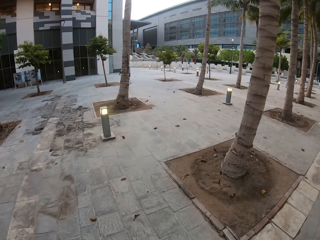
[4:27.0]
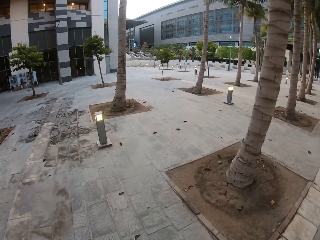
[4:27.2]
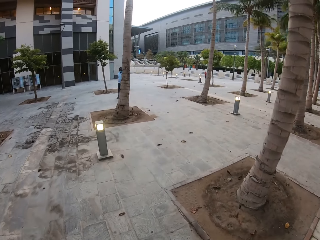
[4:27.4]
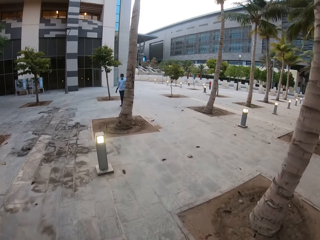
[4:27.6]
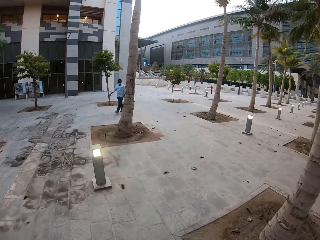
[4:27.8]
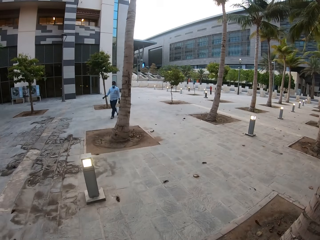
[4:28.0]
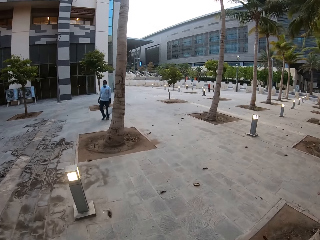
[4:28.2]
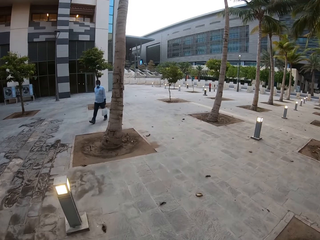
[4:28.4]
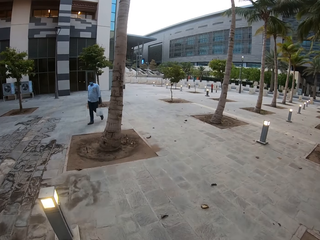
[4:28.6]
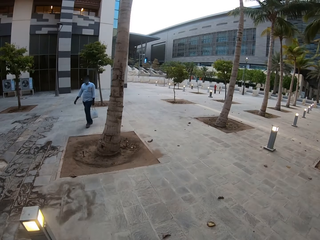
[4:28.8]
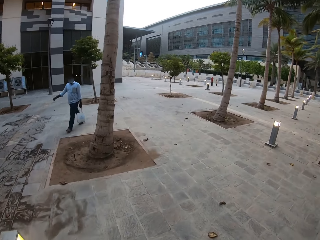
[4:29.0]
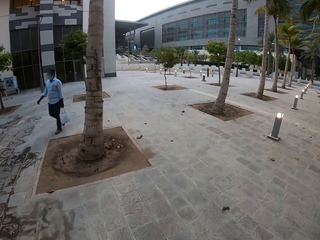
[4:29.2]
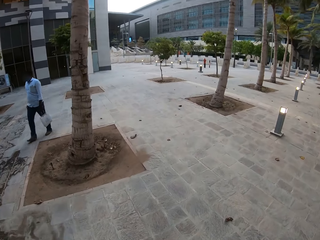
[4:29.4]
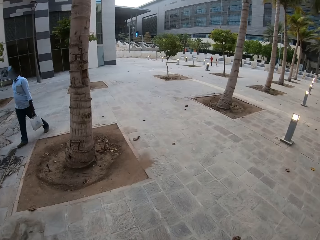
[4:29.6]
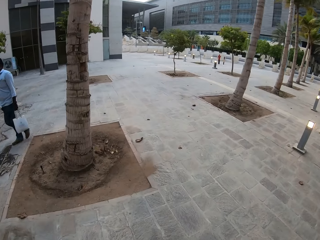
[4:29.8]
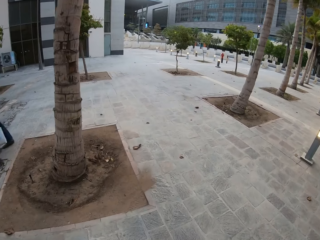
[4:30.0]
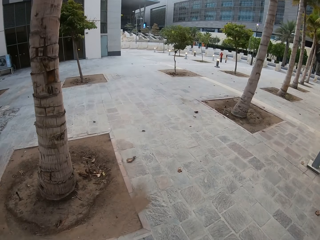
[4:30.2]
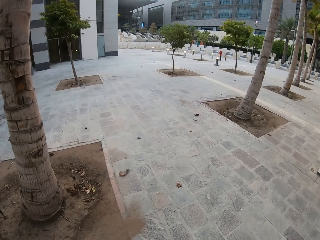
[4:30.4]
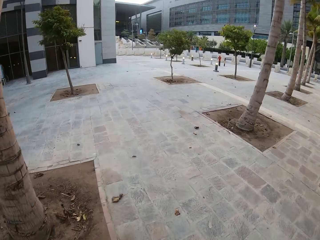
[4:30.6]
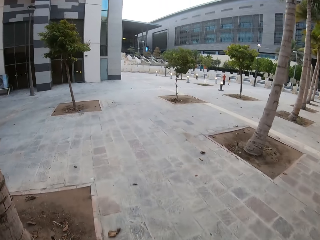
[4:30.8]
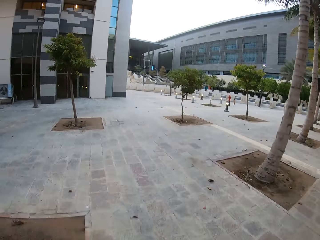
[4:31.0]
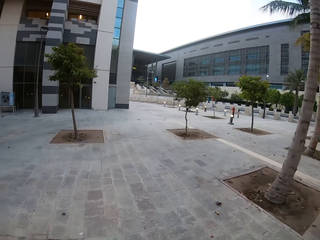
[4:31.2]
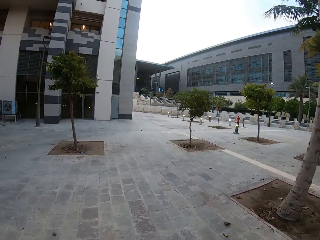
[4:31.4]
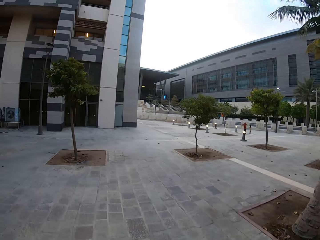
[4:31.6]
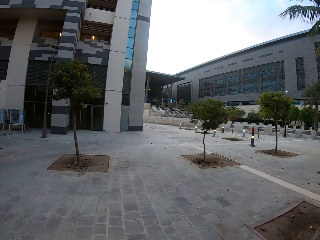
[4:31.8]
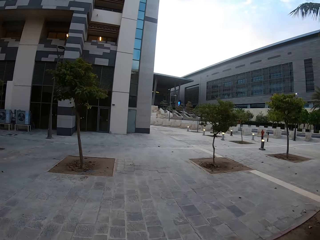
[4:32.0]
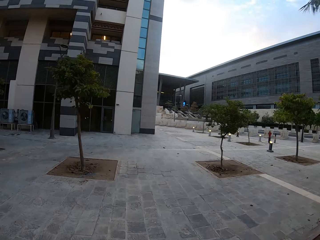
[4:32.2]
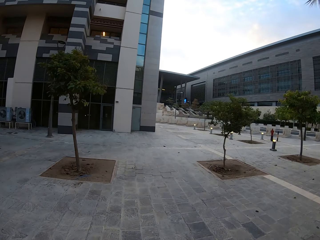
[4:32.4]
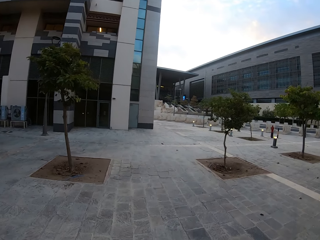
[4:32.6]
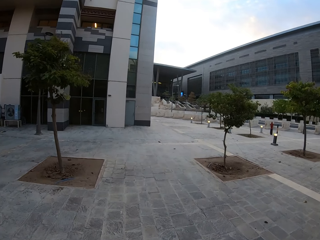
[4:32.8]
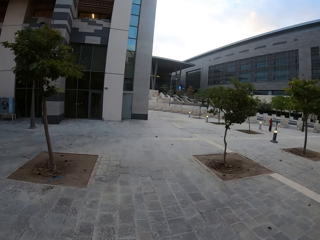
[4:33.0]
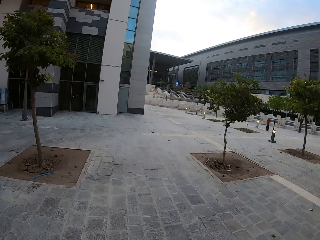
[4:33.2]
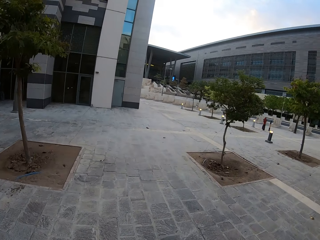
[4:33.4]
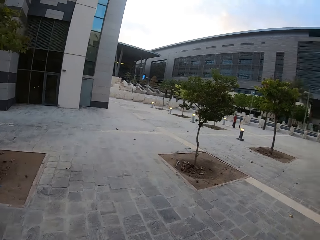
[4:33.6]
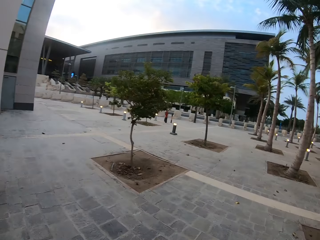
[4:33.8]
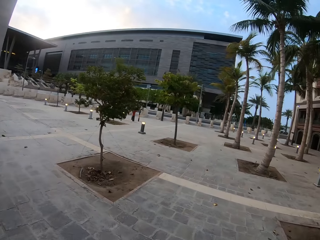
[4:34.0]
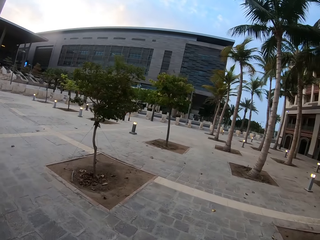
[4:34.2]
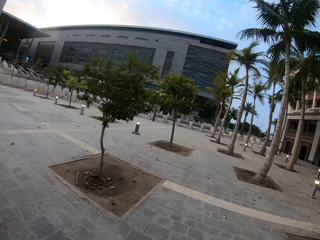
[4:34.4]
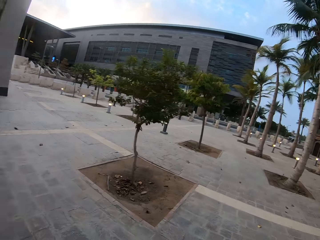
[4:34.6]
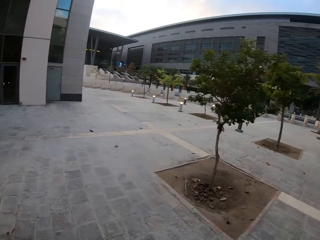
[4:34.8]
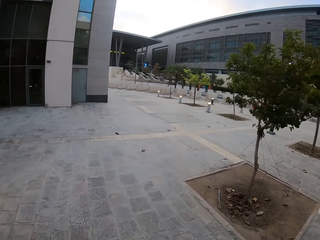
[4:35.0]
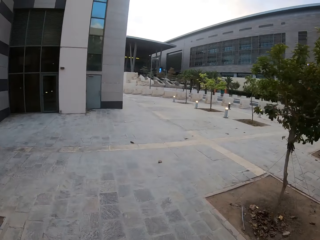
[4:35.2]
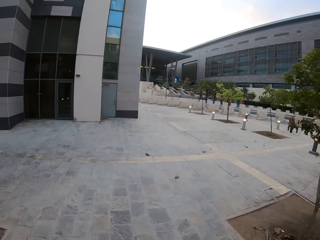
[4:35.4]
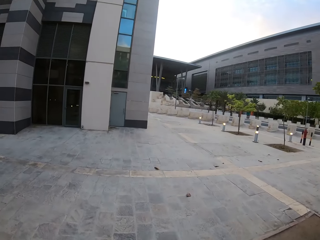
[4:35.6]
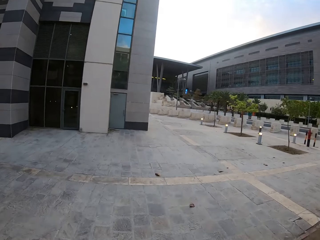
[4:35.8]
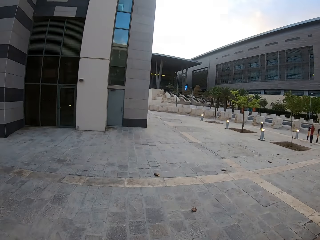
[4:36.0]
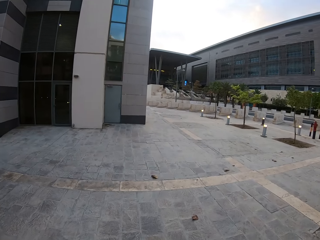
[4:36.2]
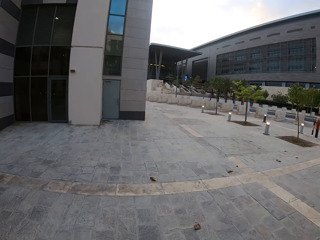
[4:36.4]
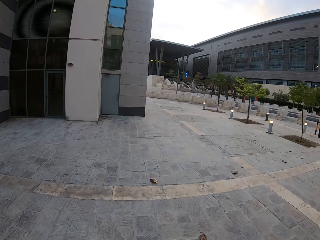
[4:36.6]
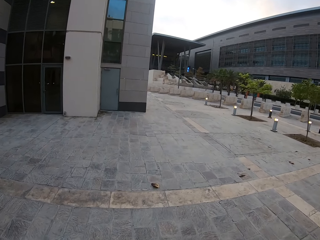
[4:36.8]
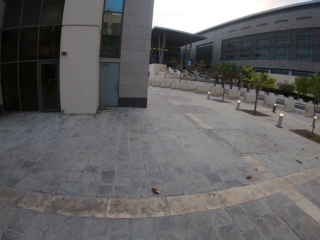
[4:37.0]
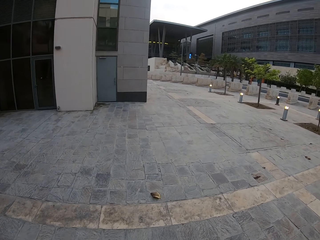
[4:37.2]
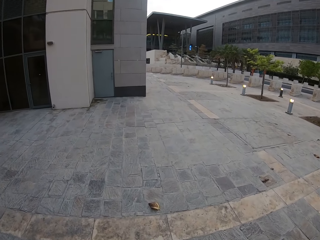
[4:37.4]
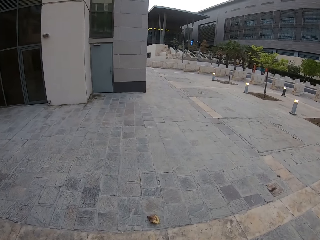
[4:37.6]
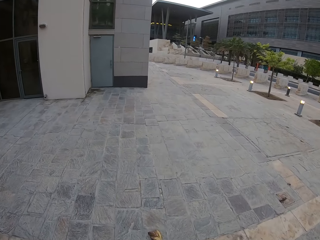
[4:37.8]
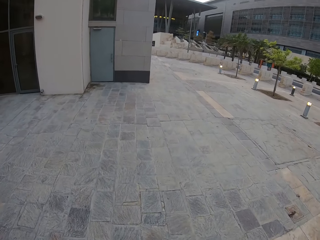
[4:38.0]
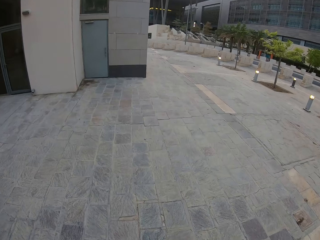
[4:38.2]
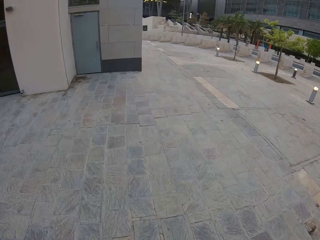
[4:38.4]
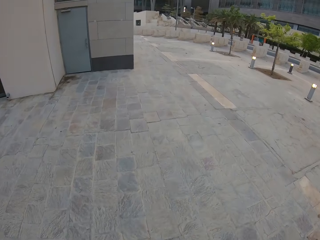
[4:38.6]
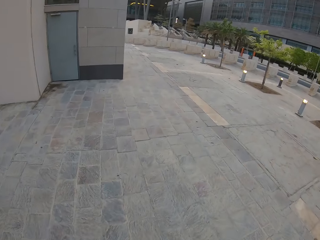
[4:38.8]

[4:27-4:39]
The camera wearer walks between trees. They look on the right.

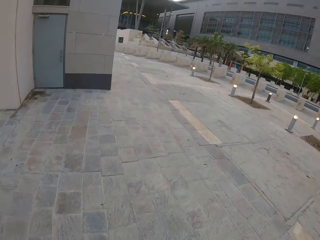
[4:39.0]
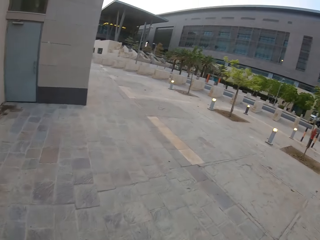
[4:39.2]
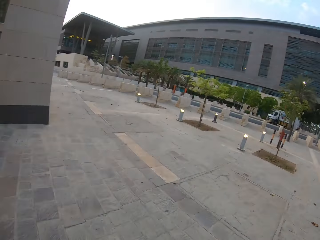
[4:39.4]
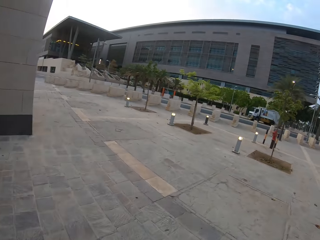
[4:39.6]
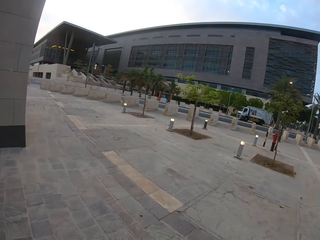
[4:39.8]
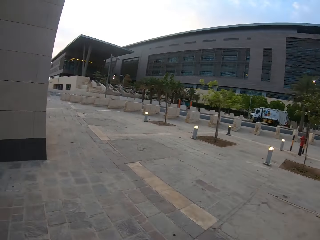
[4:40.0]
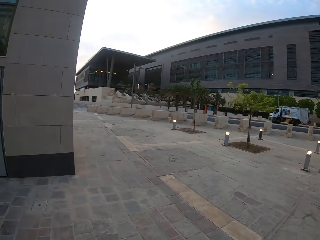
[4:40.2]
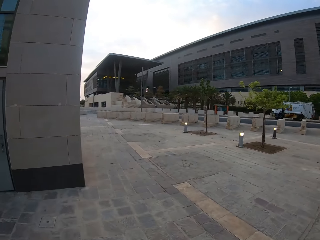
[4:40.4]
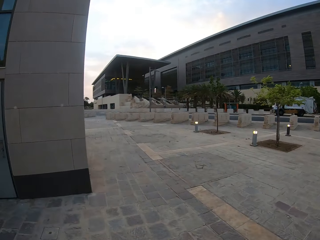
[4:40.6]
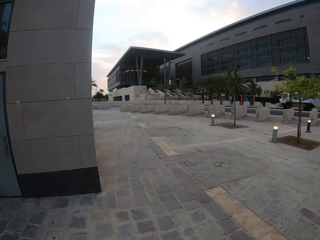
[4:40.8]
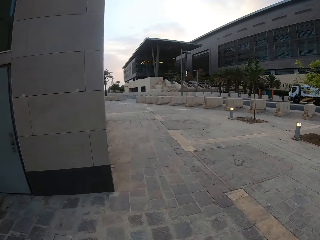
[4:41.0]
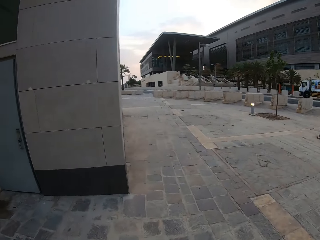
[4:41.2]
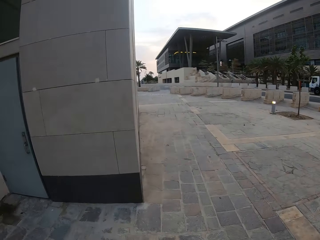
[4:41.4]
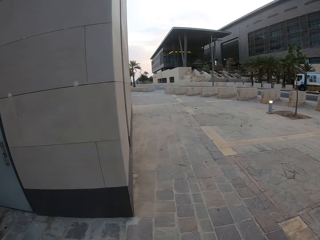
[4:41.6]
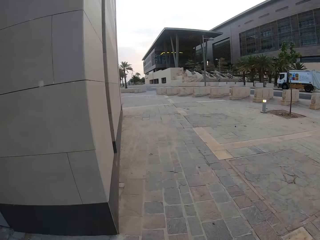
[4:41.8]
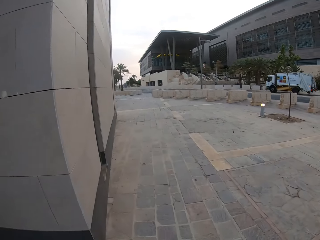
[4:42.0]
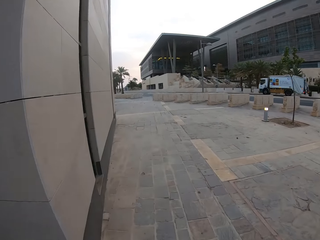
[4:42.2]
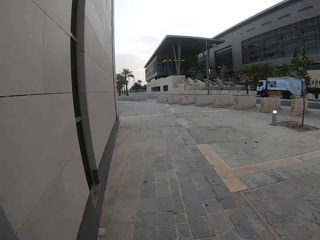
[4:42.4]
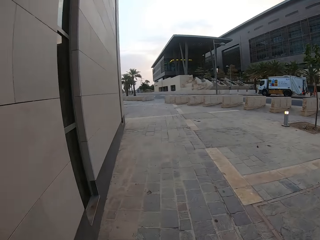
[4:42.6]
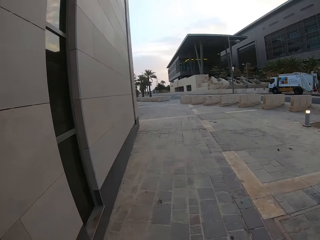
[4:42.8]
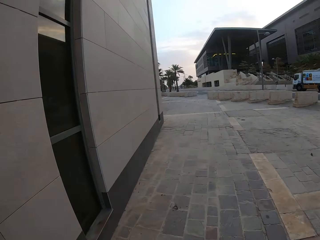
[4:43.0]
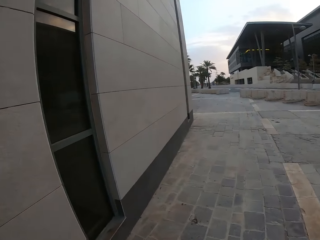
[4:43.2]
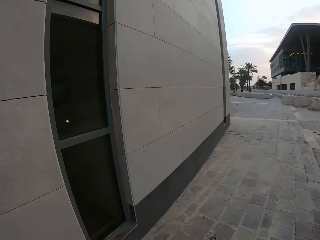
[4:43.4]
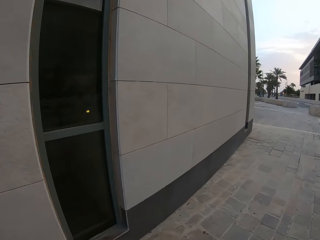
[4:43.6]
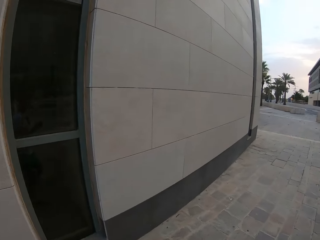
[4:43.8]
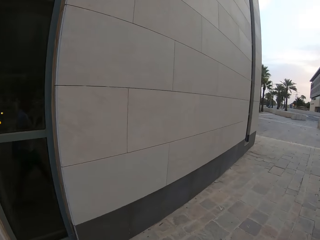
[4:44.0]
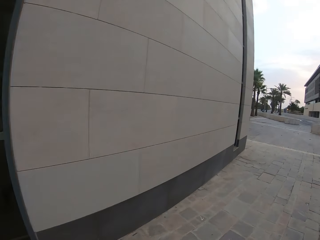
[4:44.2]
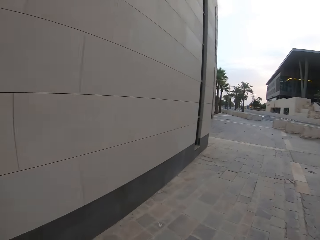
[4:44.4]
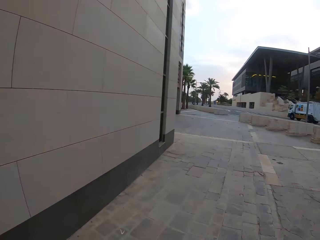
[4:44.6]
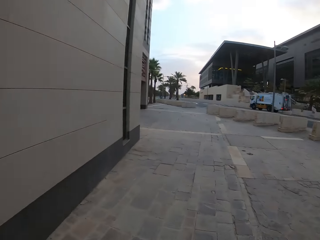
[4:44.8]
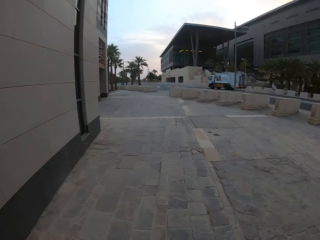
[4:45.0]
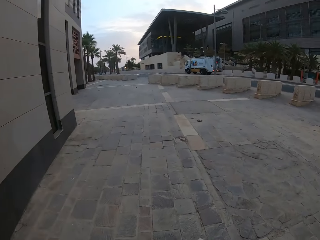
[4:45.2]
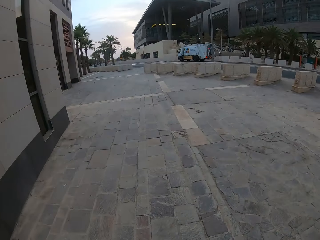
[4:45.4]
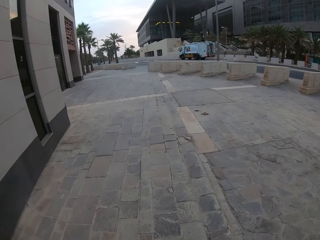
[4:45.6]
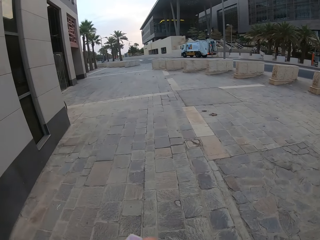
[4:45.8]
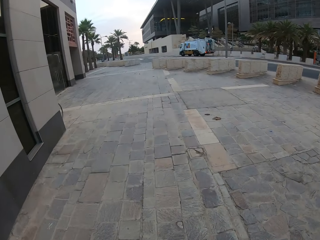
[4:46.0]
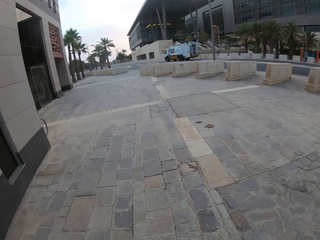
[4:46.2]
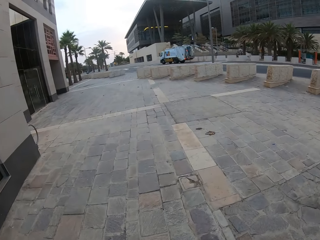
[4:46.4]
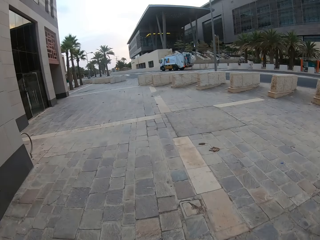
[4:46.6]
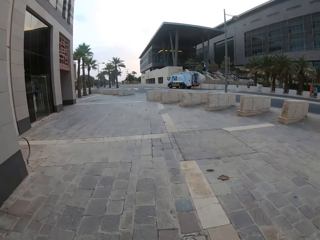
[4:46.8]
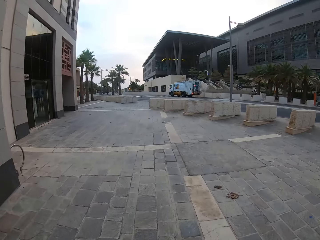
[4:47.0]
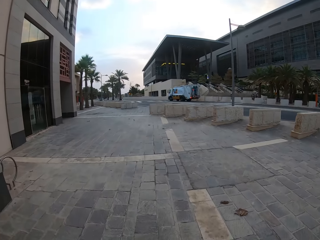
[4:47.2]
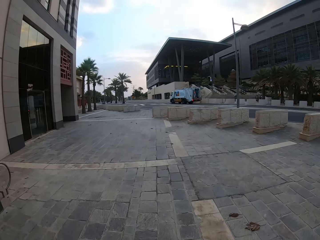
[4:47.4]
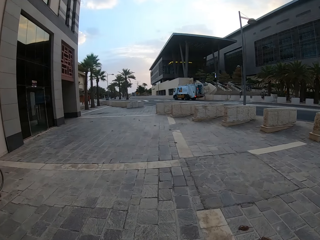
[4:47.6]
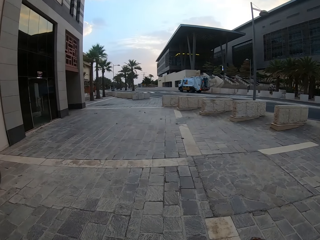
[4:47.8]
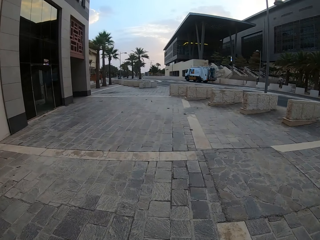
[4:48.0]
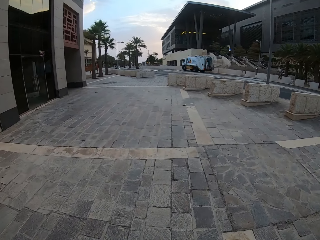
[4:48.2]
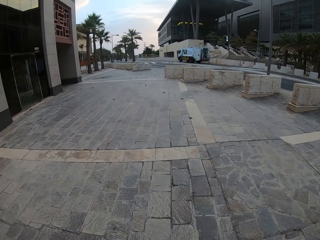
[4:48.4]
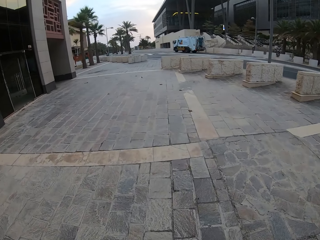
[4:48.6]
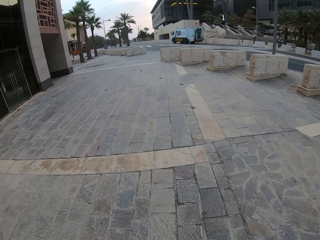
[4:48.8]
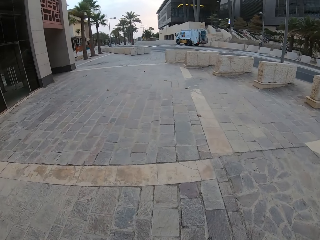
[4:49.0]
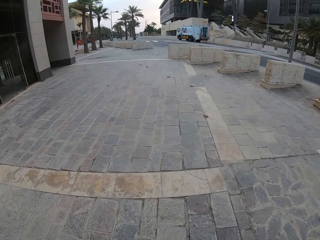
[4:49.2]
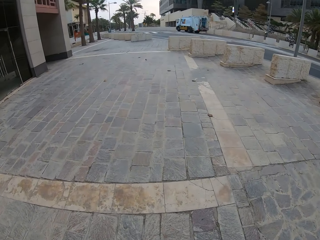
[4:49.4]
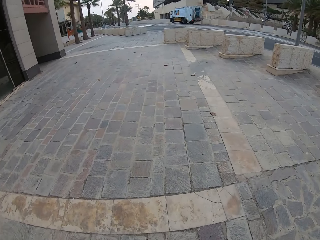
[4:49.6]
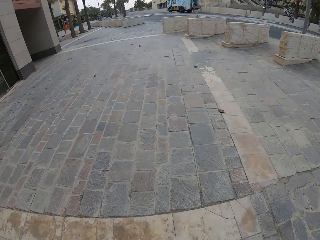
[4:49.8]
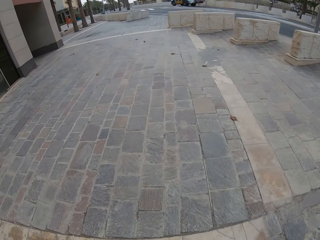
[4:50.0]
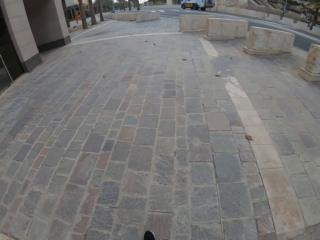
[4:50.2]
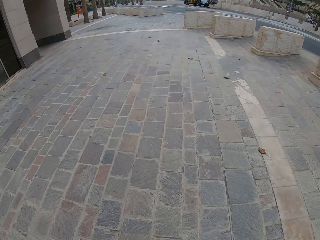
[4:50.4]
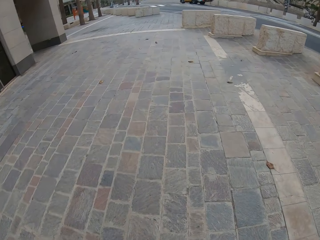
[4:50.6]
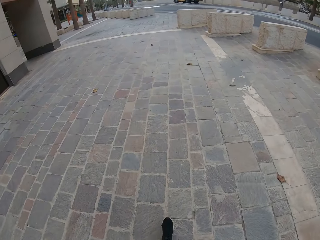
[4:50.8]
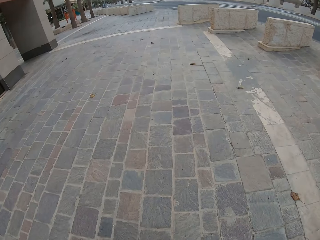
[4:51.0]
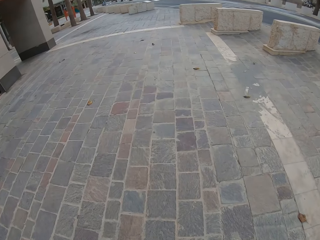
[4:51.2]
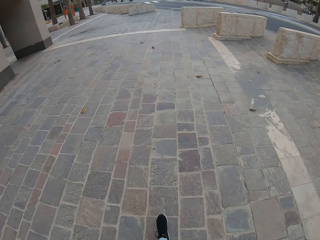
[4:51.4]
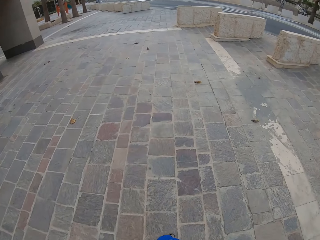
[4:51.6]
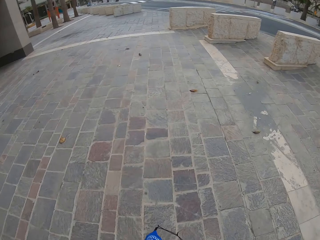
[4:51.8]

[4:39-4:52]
The camera wearer walks on the pavement.
